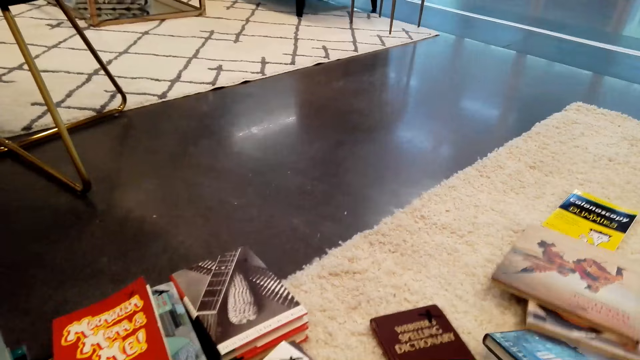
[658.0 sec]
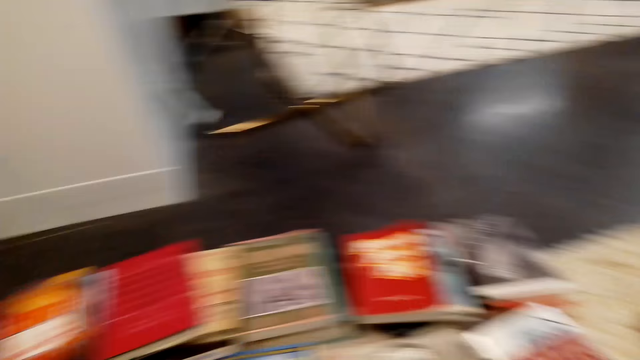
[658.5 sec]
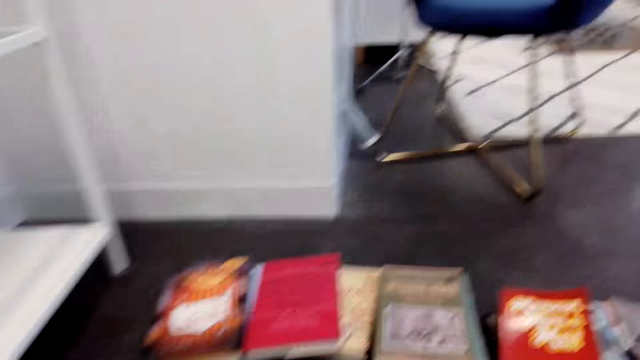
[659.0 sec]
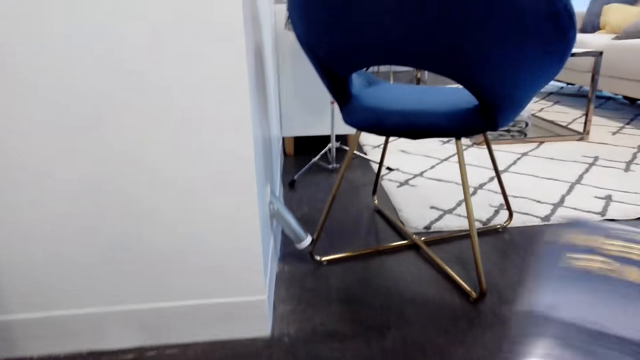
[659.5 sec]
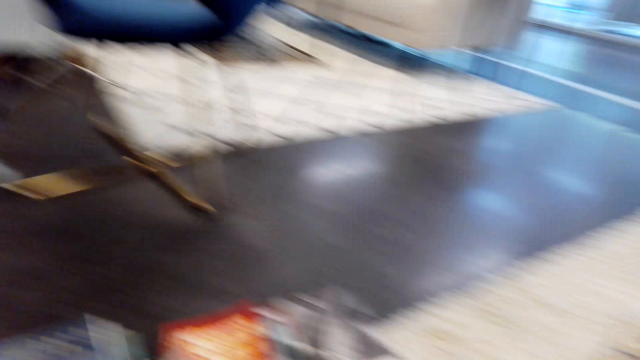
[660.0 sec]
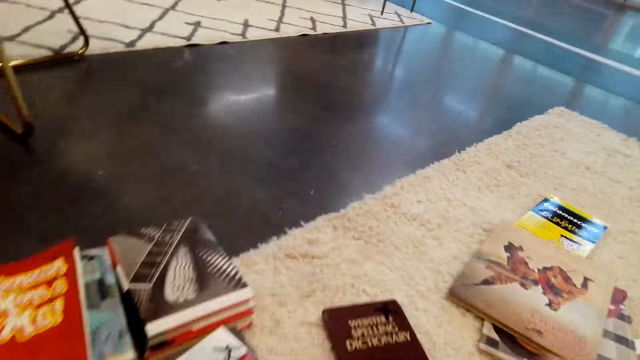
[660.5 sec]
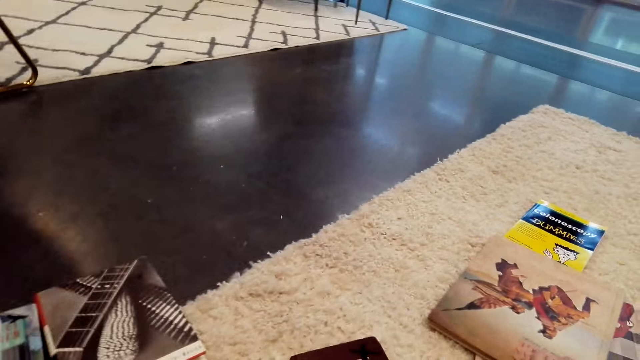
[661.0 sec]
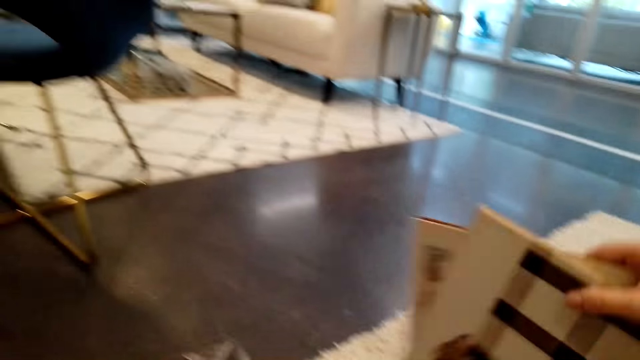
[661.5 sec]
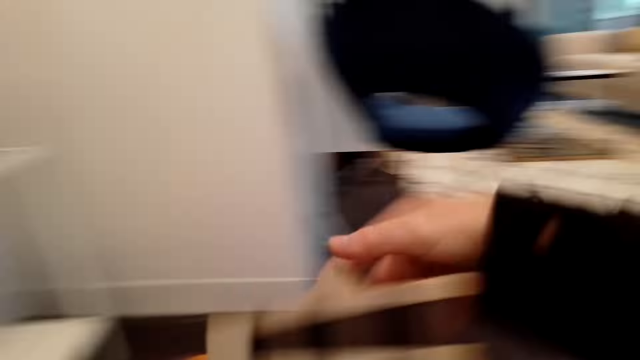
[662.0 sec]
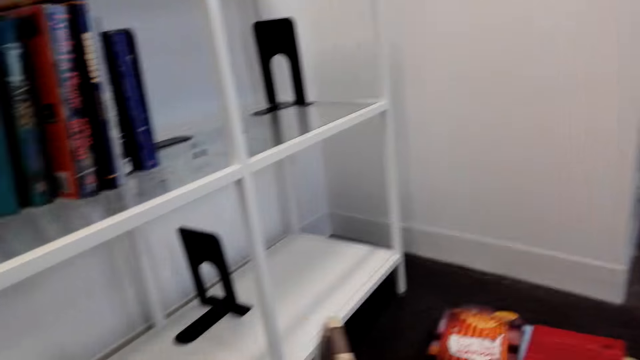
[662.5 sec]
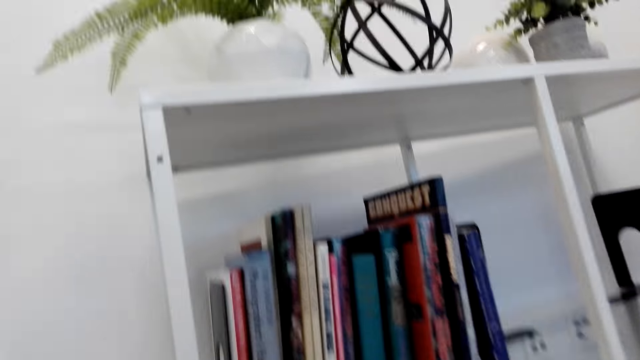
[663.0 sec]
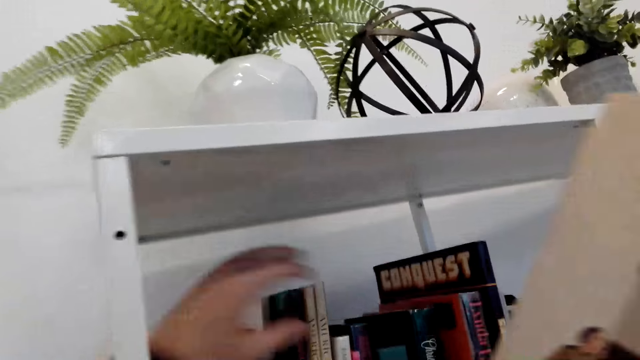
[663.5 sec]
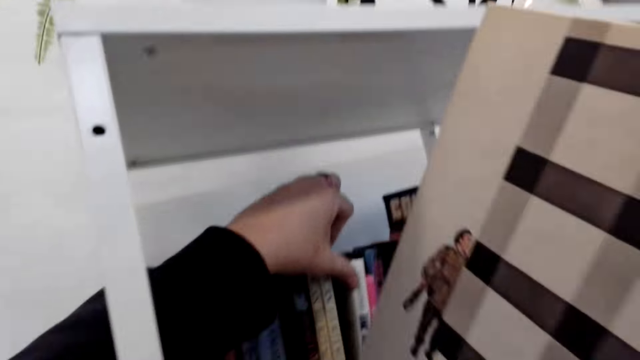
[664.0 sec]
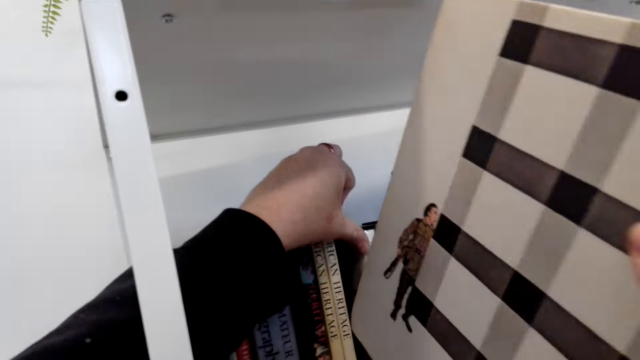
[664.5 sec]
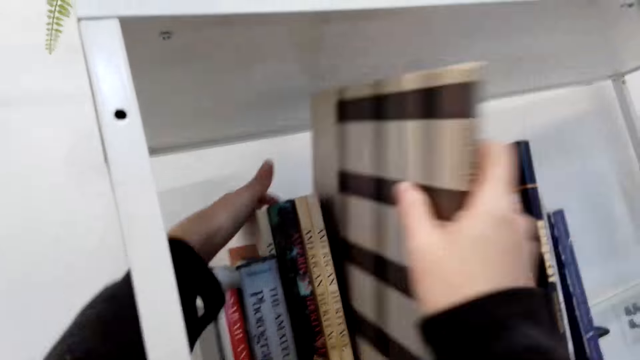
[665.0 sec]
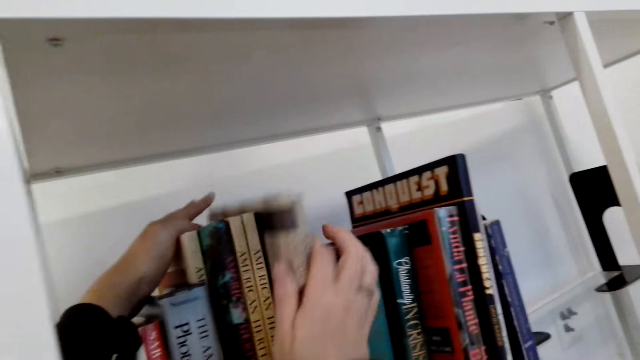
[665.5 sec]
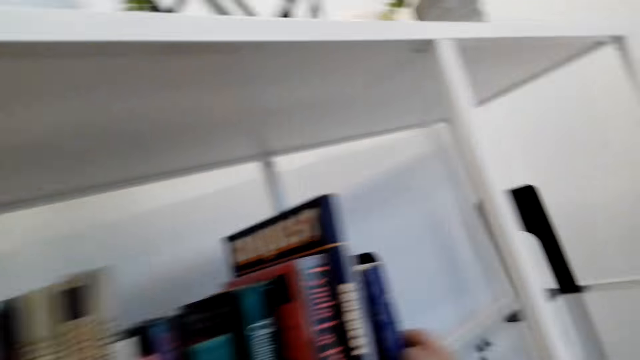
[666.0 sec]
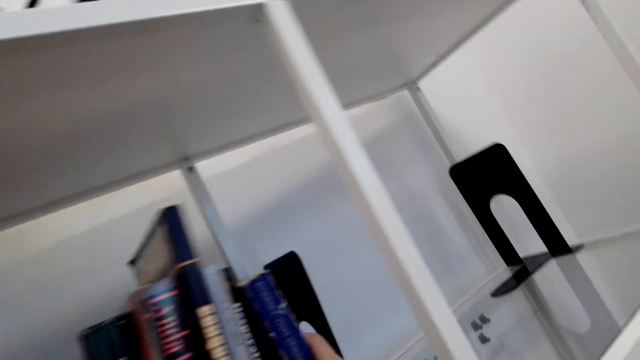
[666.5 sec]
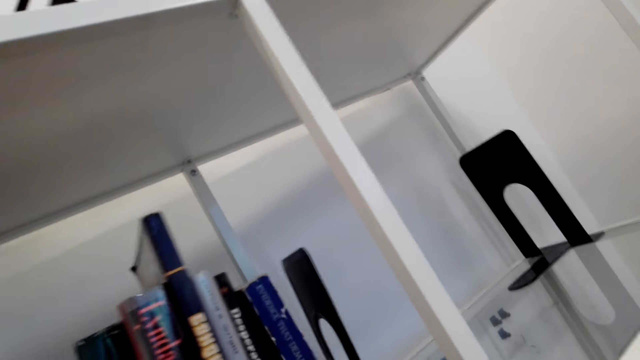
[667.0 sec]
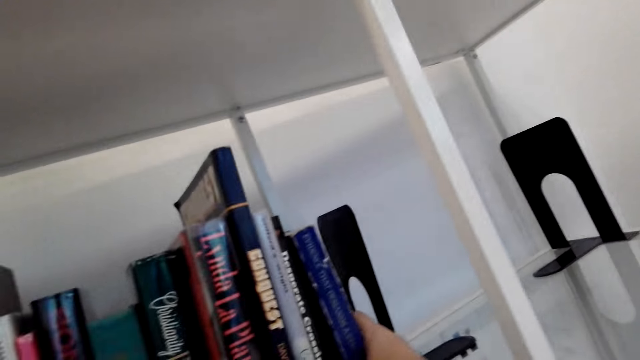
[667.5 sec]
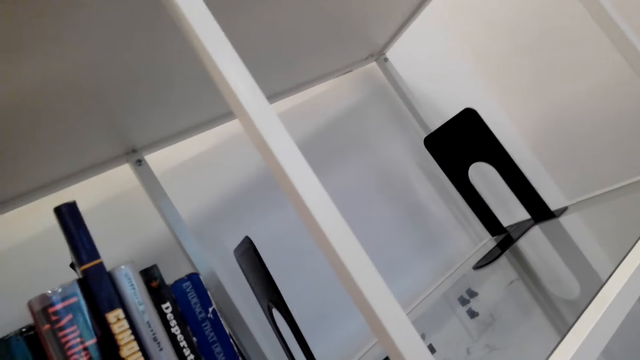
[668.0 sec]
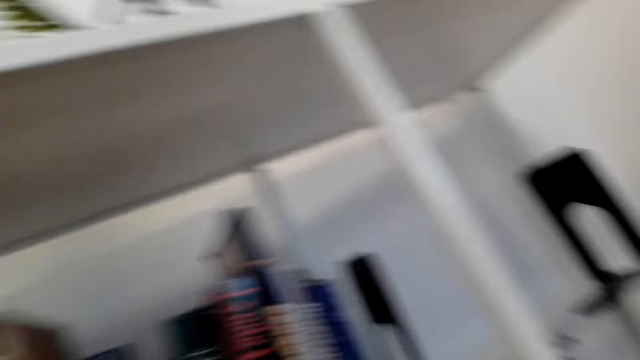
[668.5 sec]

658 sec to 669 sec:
The camera wearer picks up a book from the floor and arranges the books on the floor. They pick up a book from the floor. They arrange the books on the shelf and put the book on the shelf.

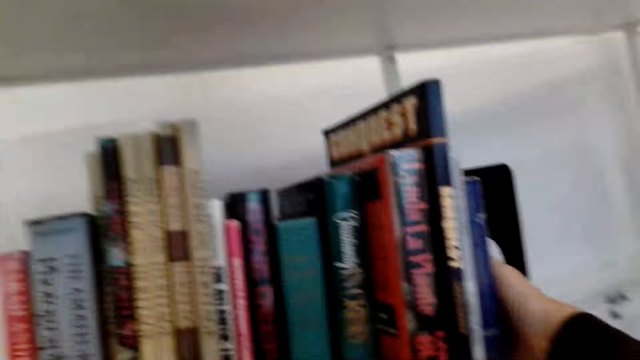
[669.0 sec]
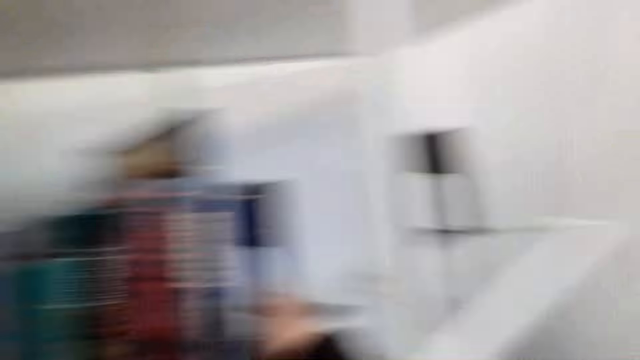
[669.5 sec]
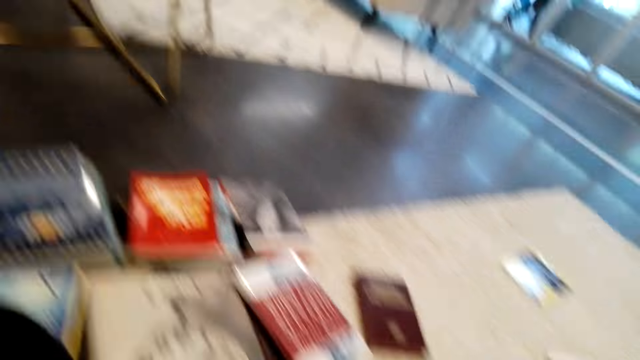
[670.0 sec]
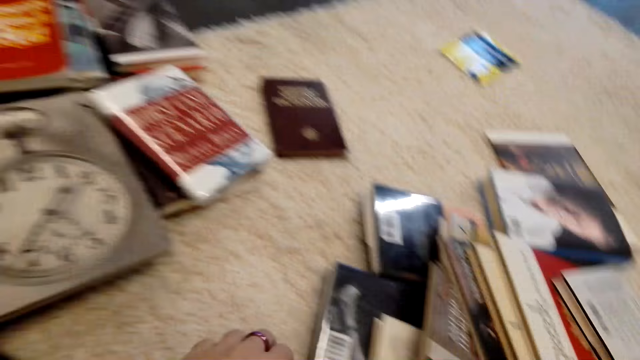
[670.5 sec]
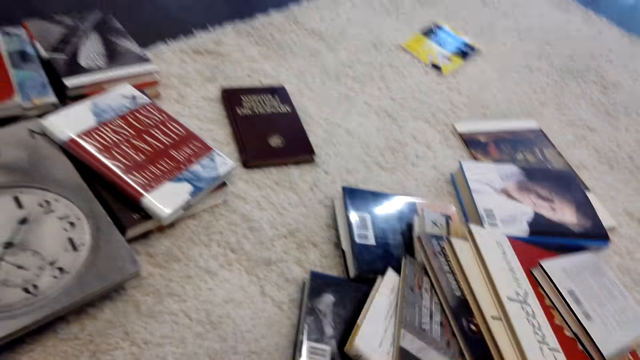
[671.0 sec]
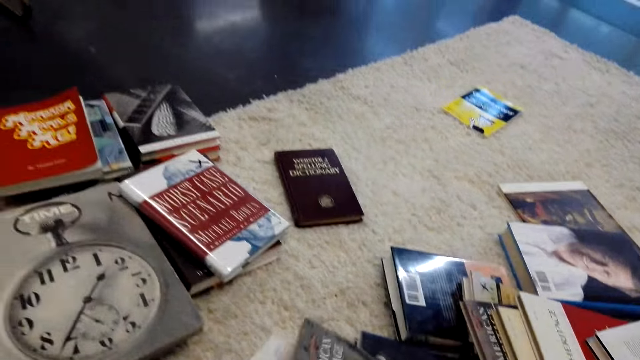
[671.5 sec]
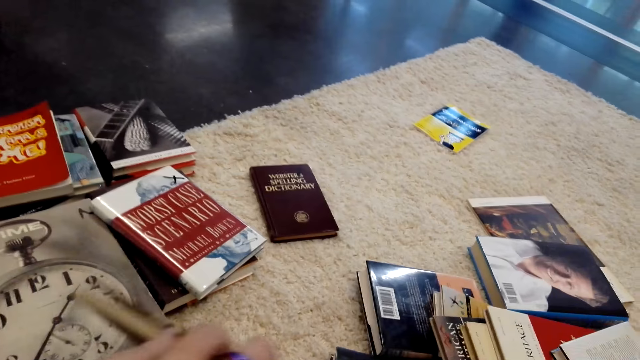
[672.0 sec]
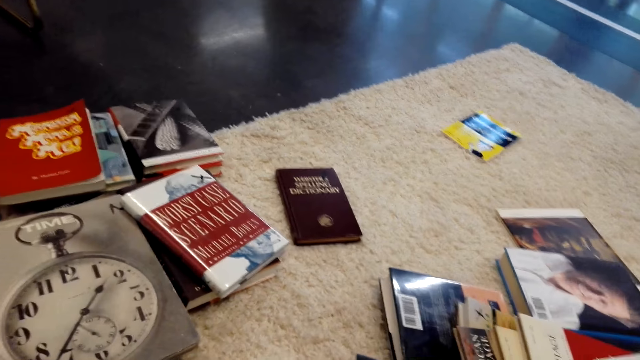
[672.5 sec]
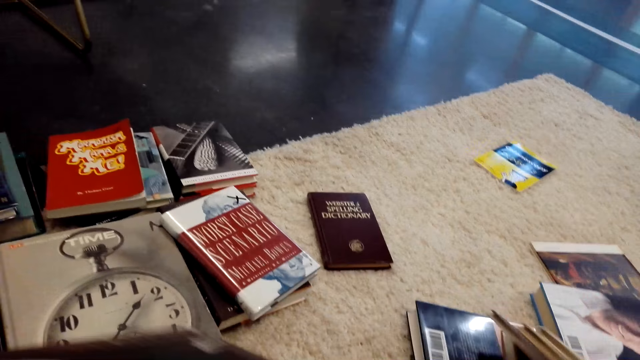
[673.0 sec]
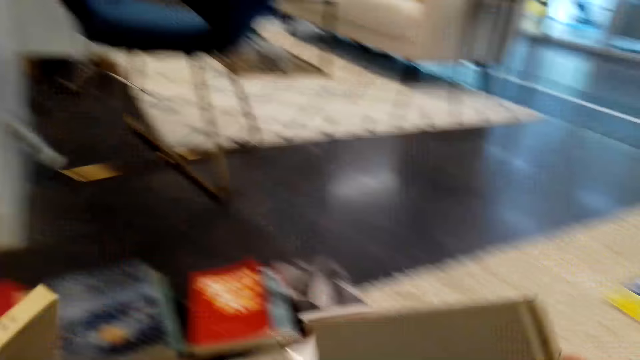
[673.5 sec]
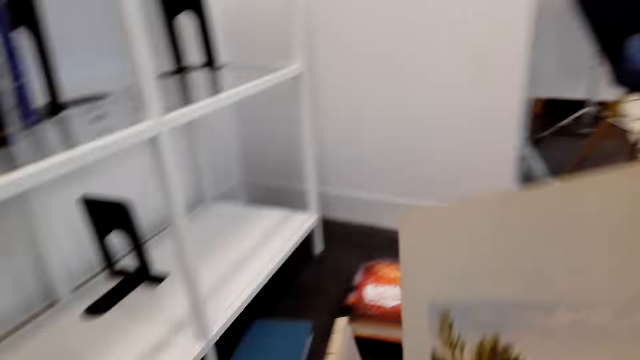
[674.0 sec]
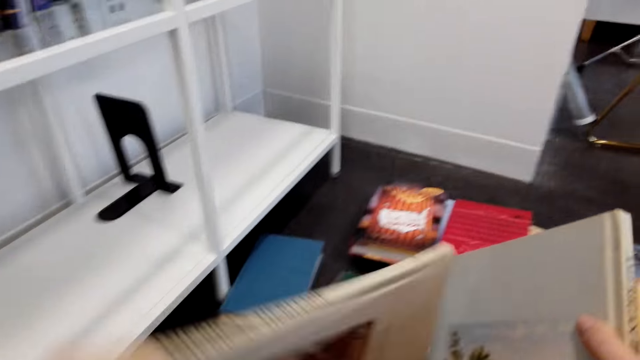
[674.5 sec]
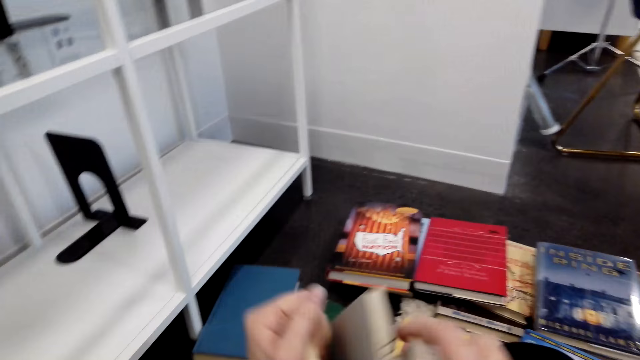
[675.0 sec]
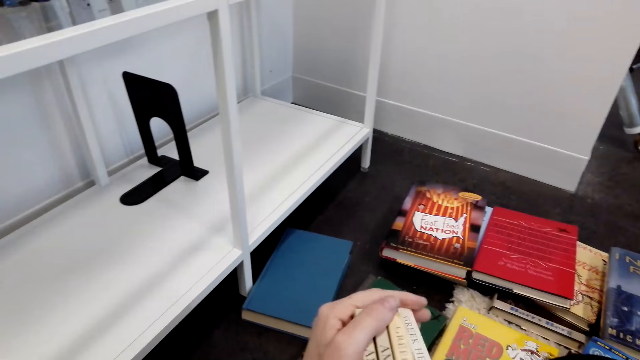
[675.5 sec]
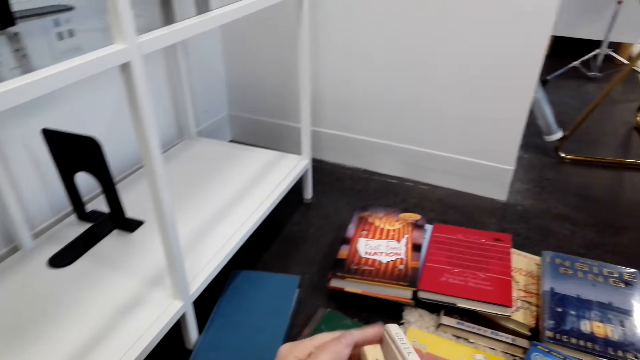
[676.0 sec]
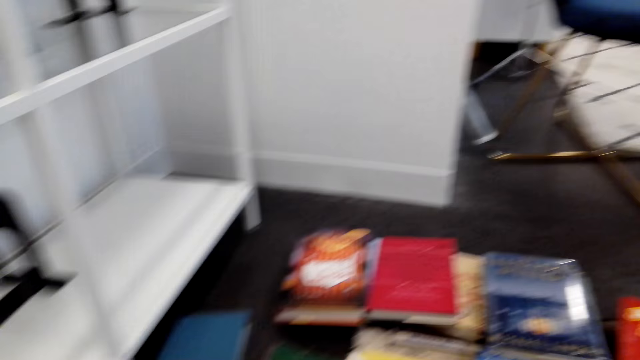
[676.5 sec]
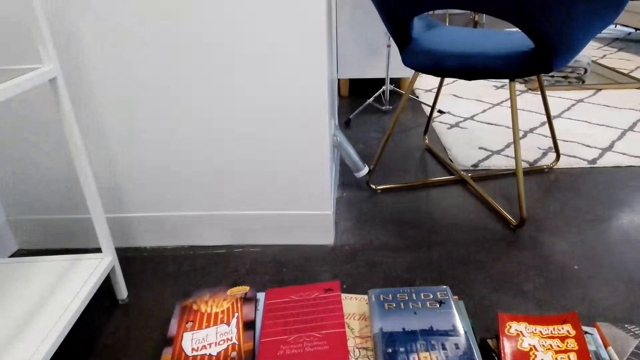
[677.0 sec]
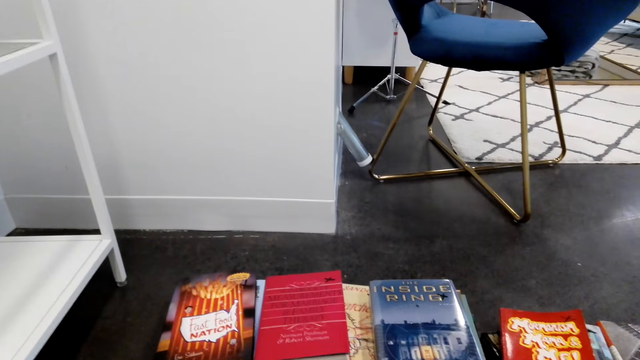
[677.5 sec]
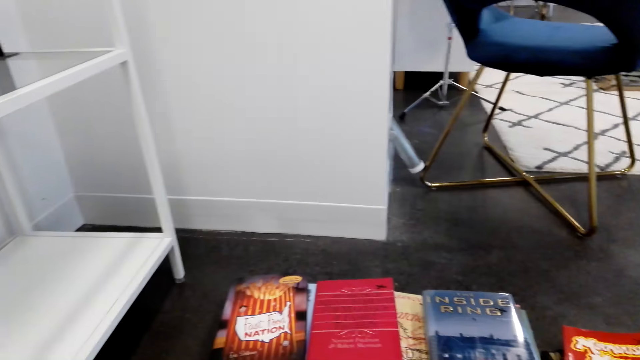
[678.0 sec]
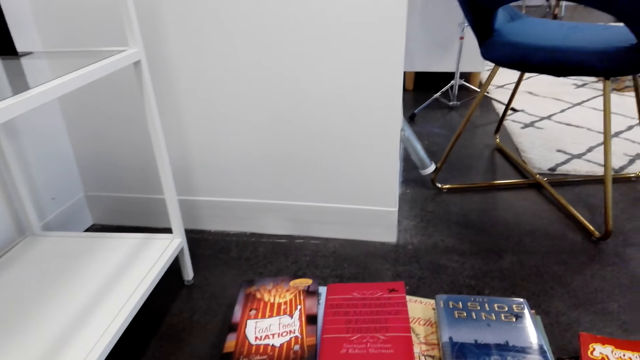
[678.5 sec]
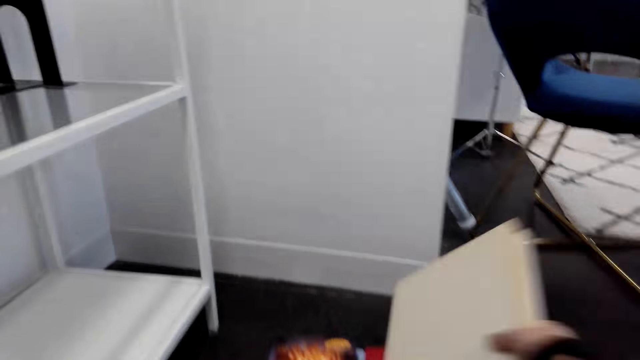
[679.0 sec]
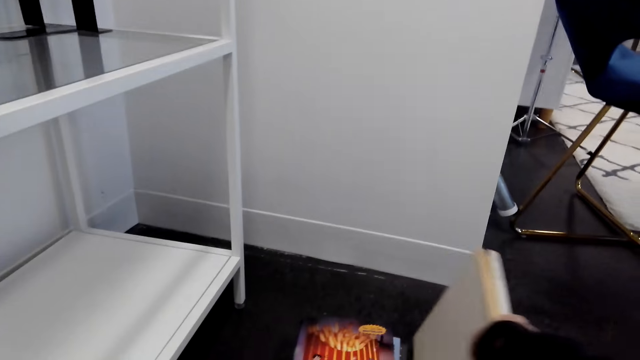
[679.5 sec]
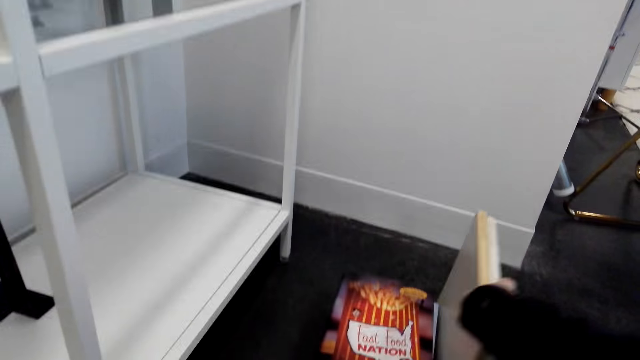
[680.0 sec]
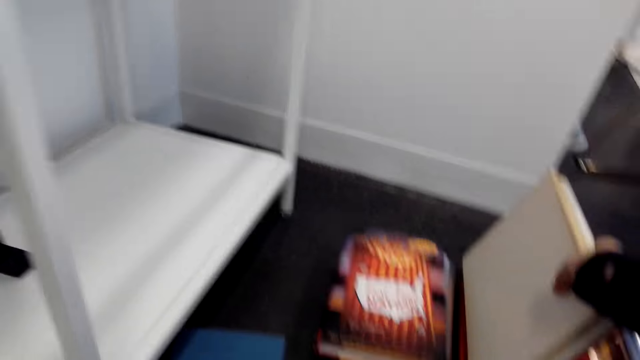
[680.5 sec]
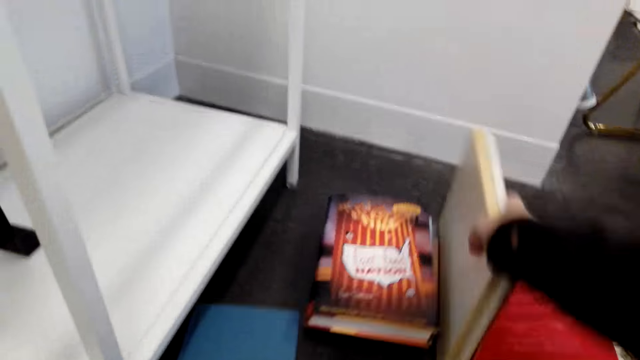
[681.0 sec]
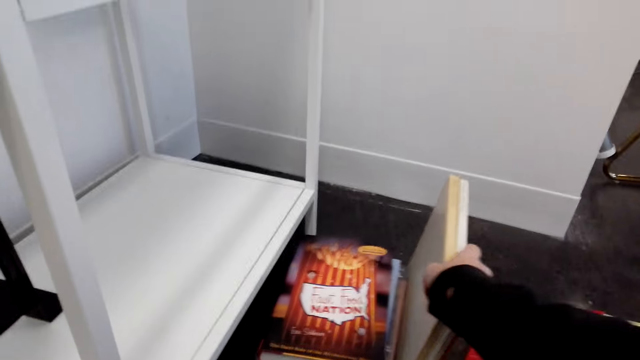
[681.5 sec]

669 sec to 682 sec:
The camera wearer picks up a book from the floor. They arrange the books on the floor and move the books on the floor.
